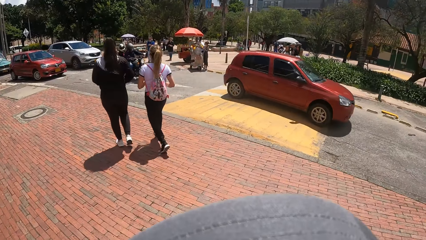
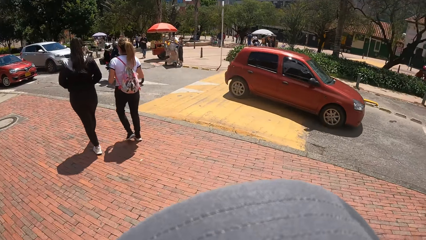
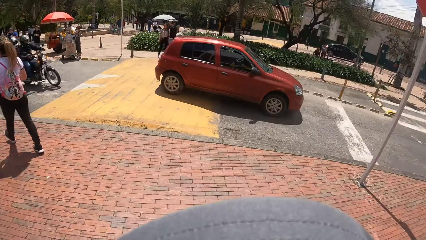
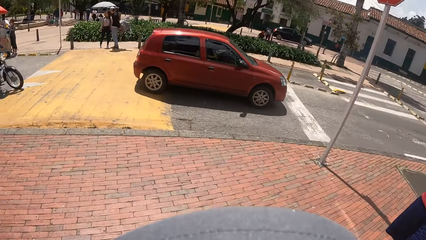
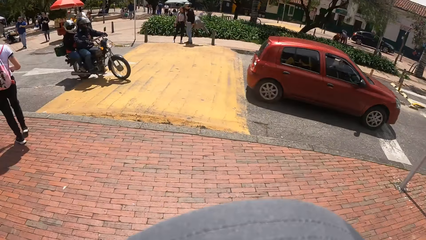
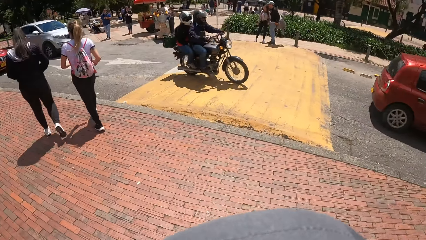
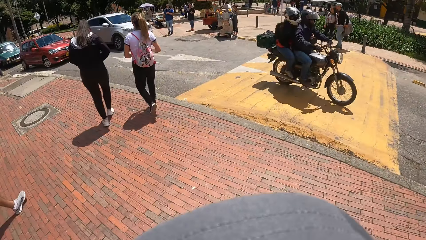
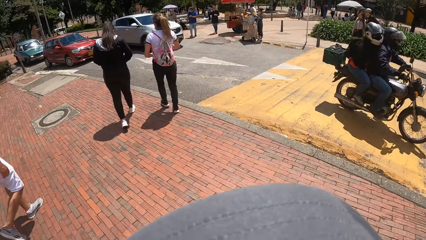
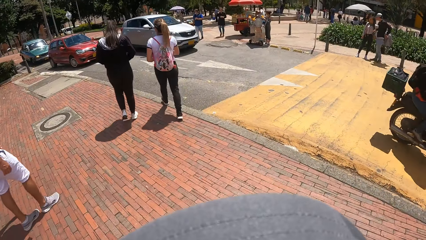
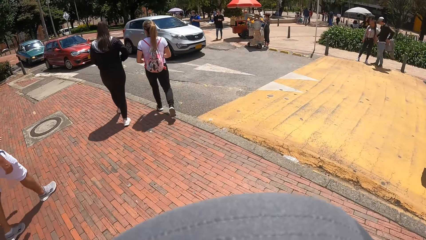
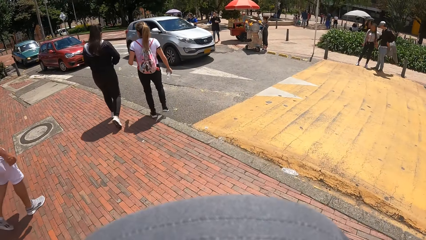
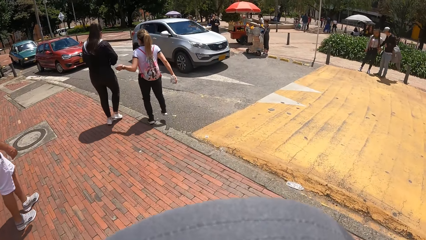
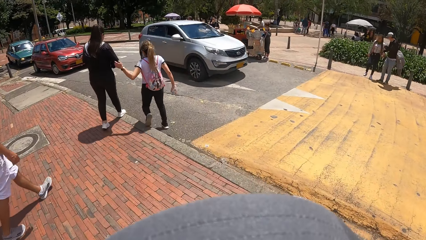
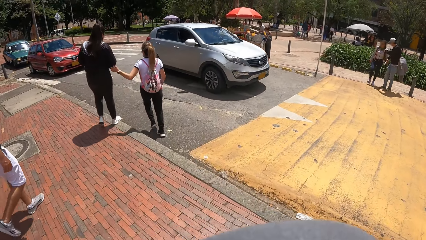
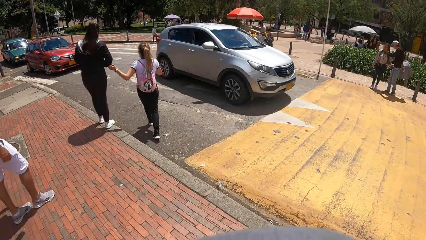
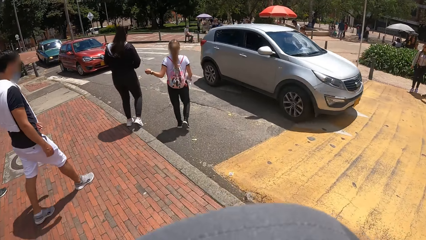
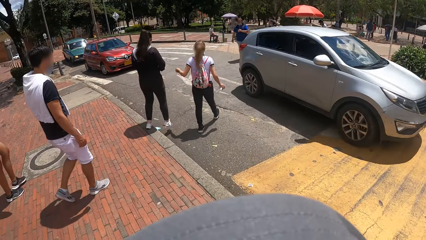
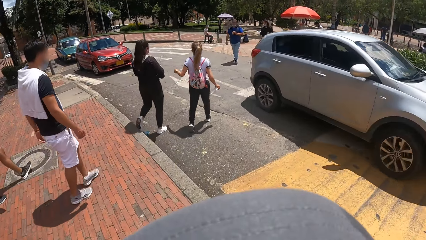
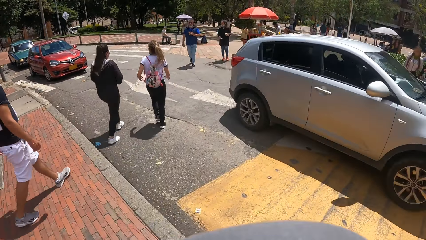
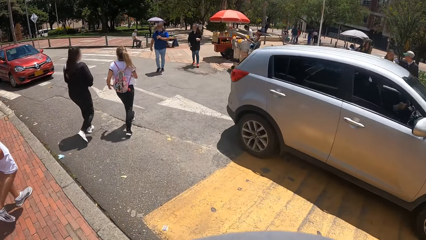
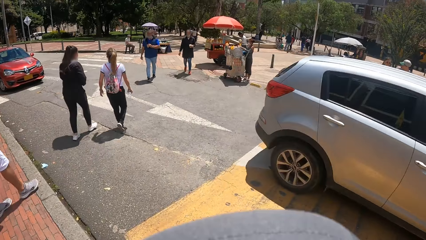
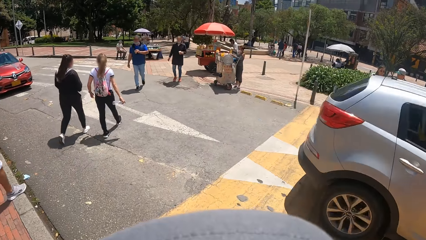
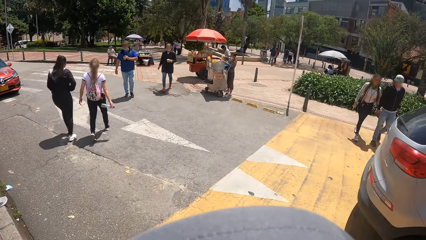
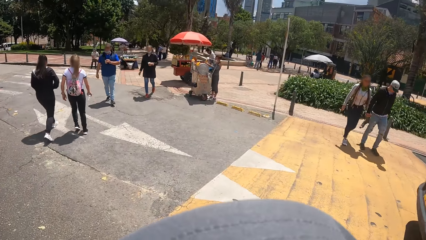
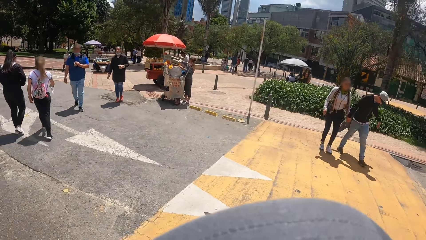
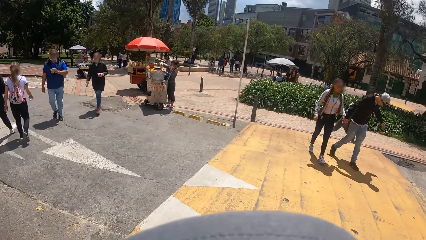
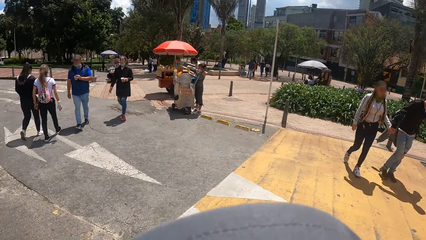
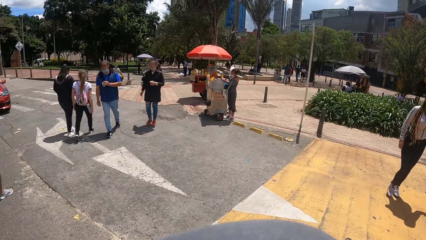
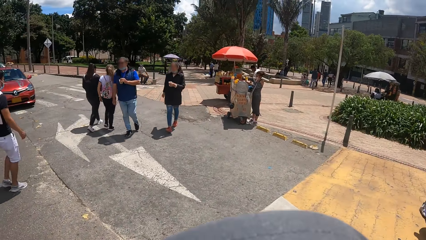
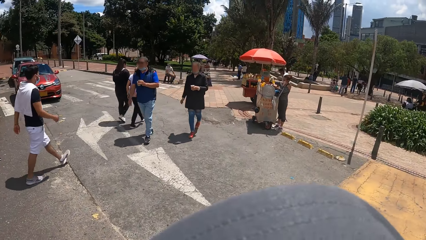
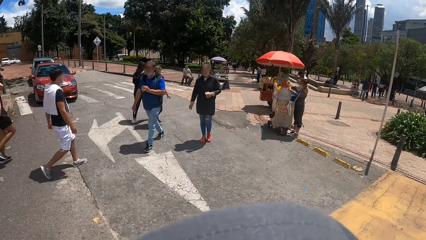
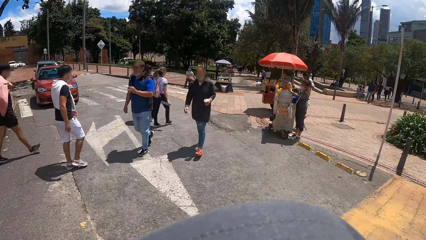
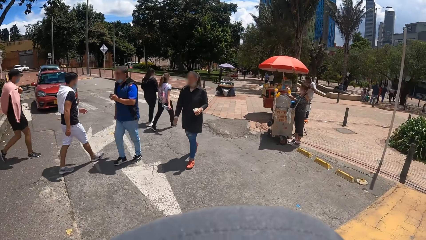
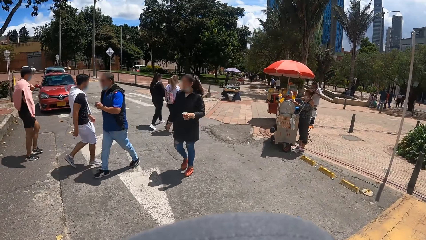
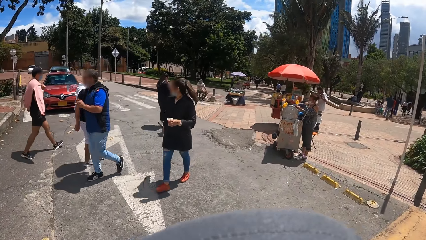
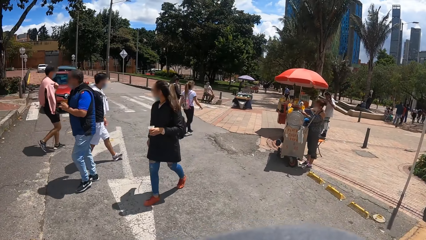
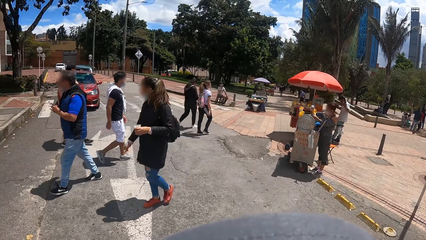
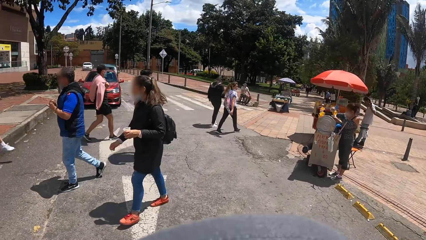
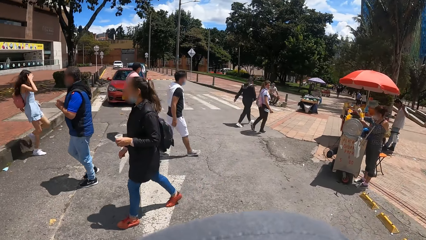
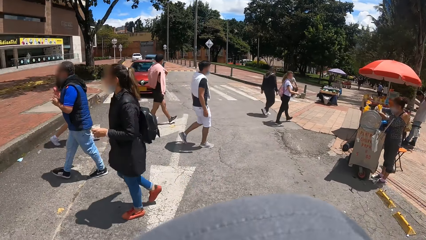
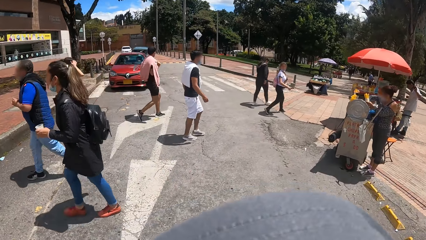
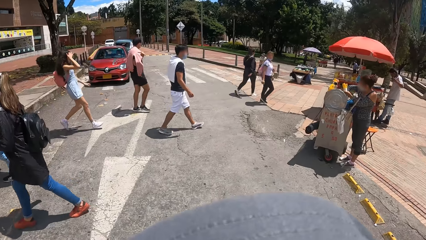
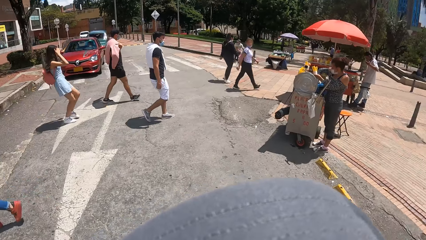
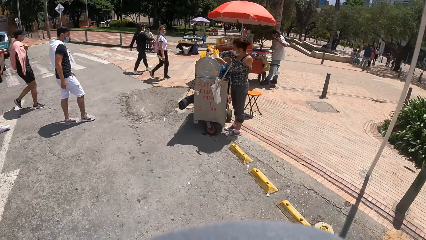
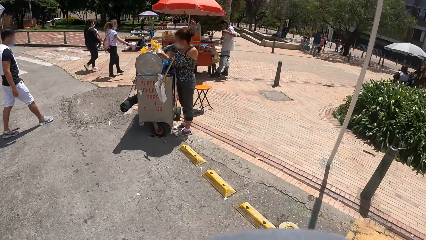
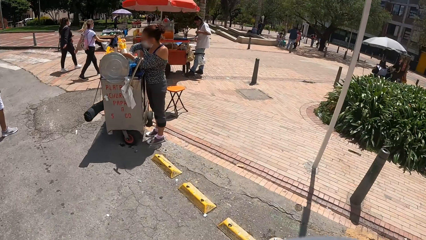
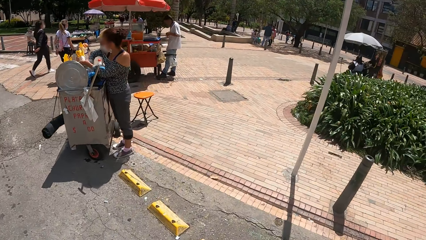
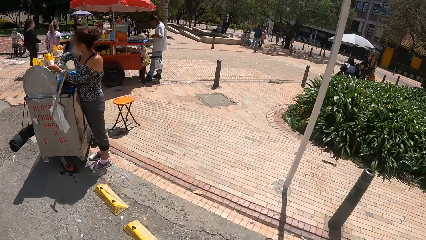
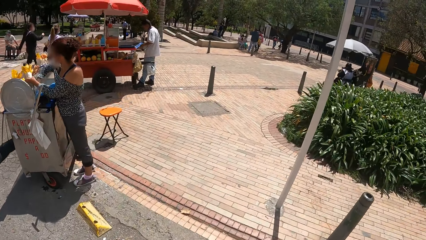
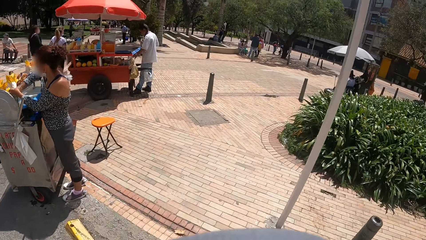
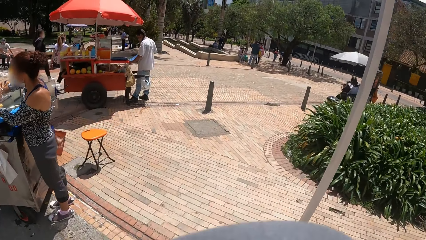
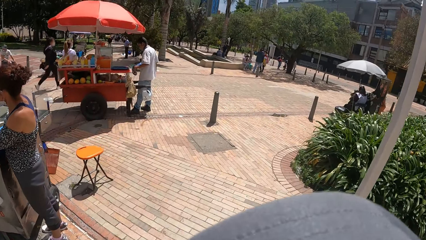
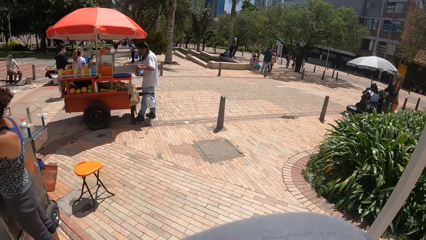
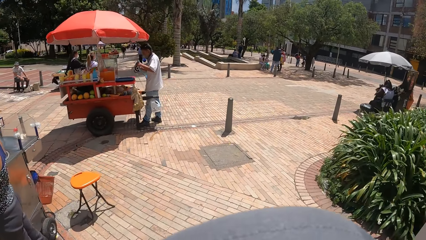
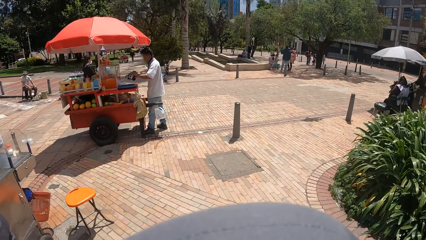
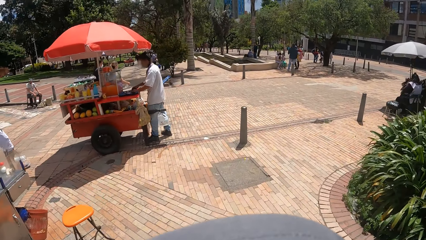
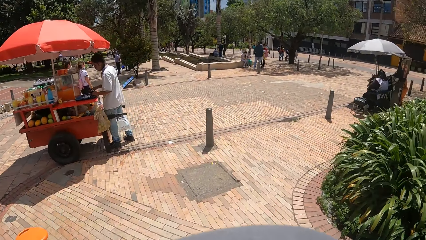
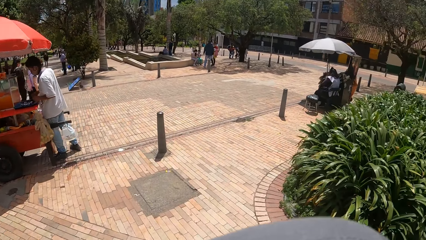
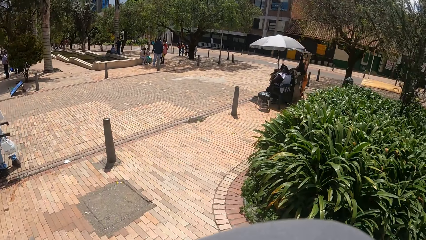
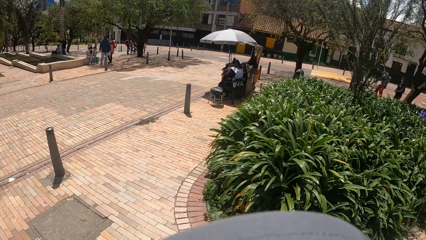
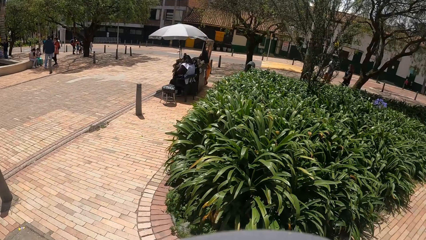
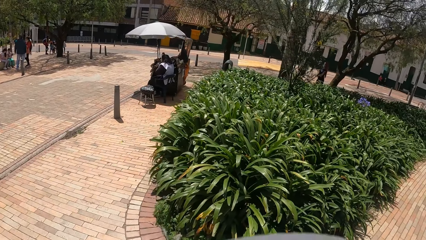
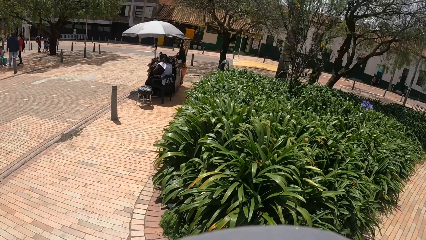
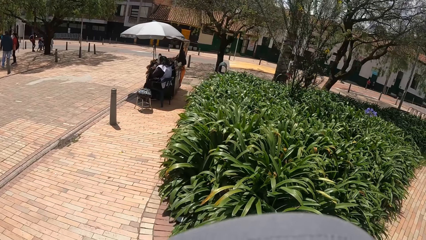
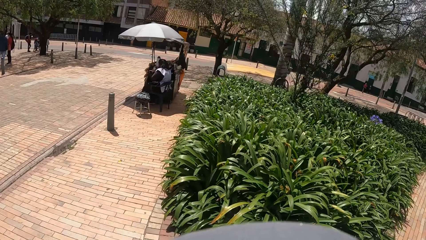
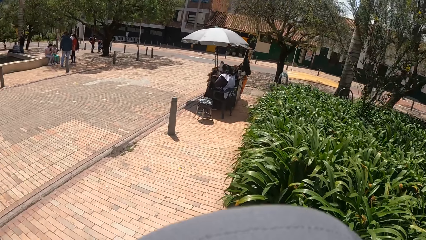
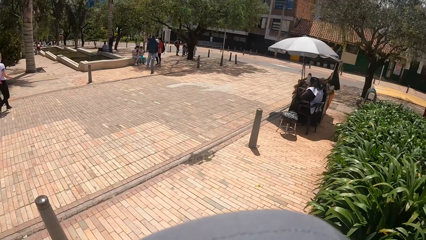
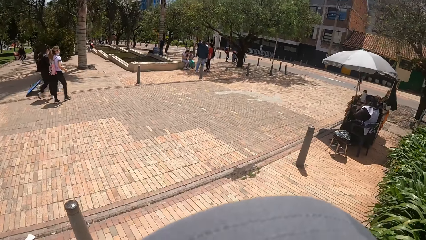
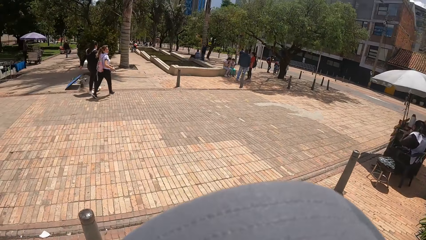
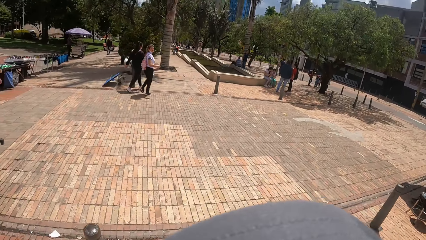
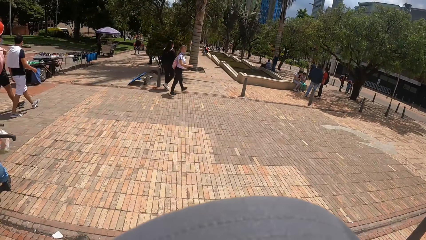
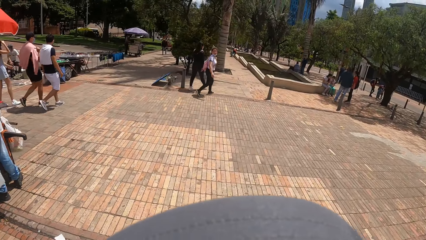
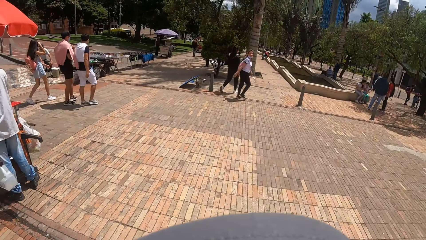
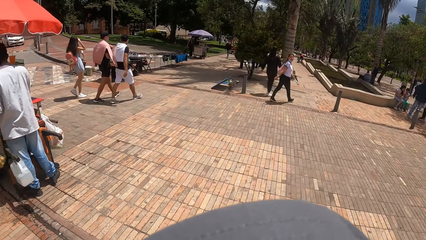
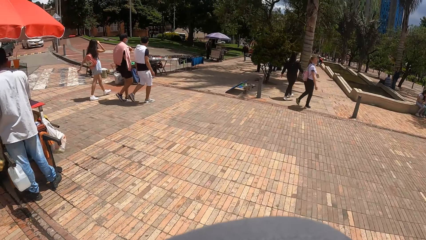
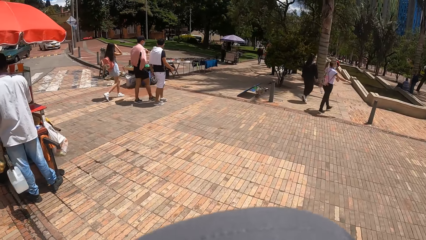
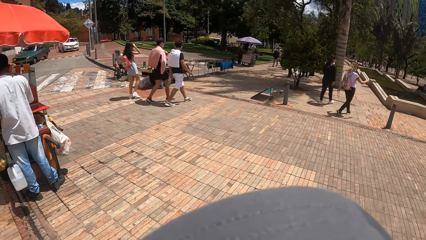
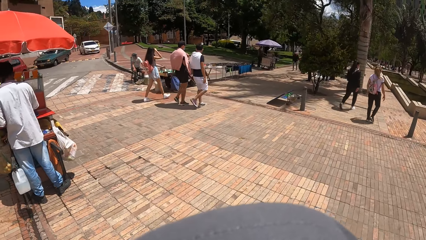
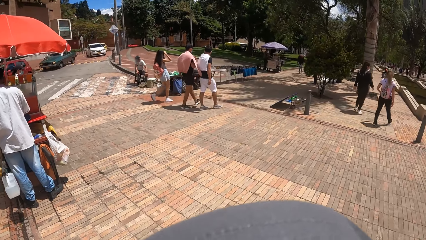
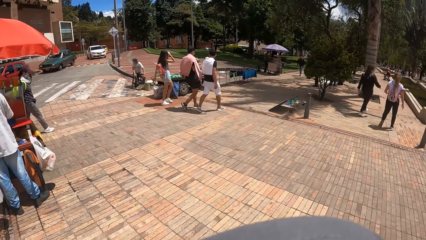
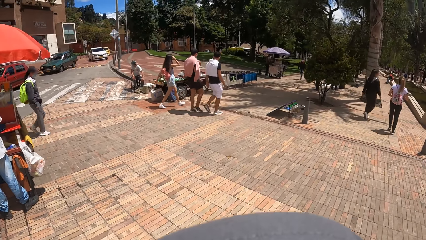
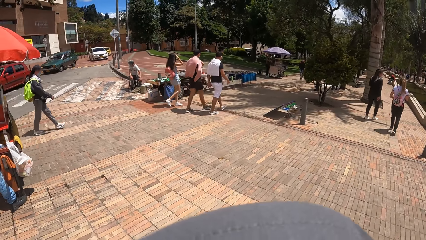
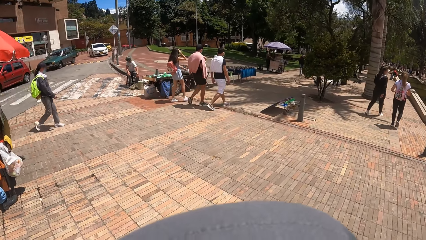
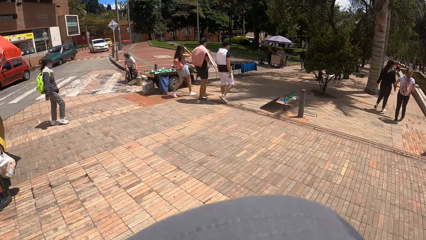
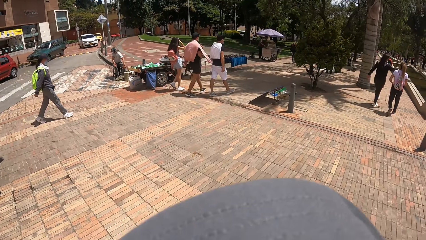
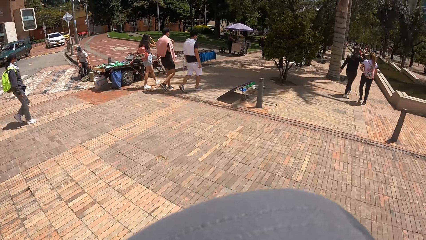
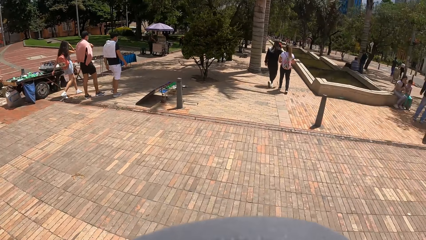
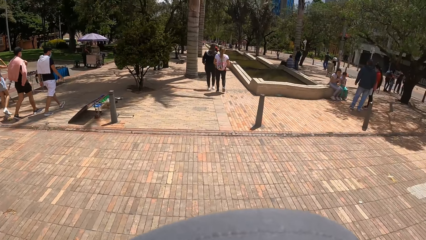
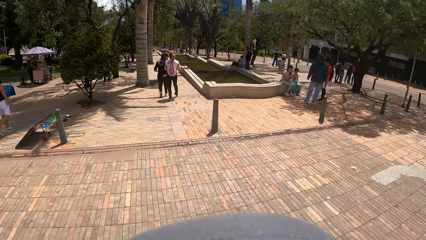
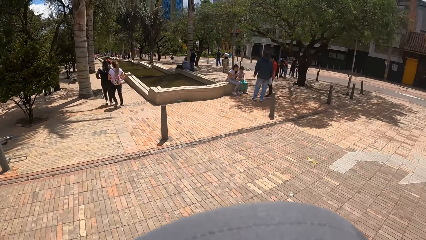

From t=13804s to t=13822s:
A silver car passes by the camera wearer. The camera wearer crosses the road. They walk on the pathway.
